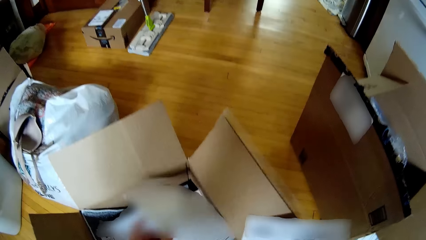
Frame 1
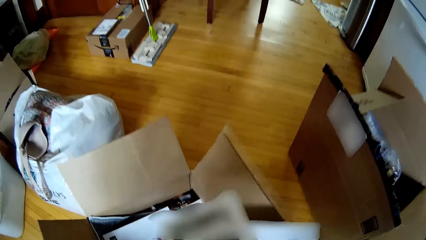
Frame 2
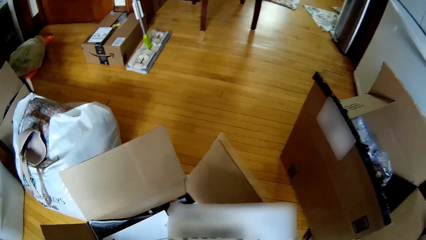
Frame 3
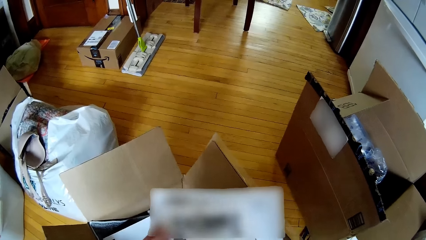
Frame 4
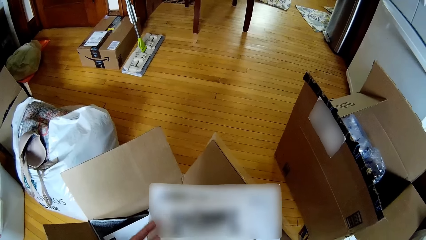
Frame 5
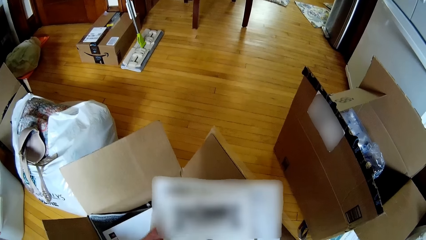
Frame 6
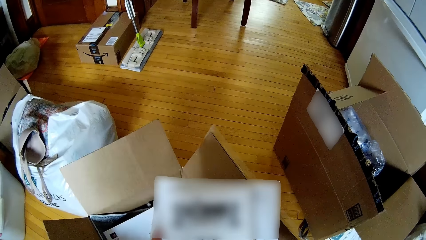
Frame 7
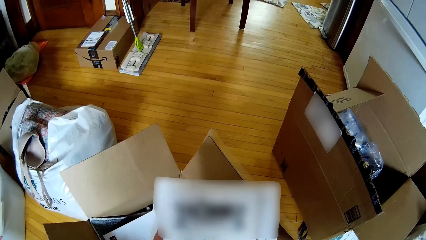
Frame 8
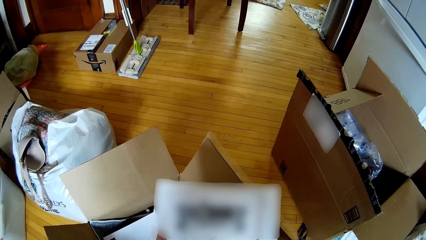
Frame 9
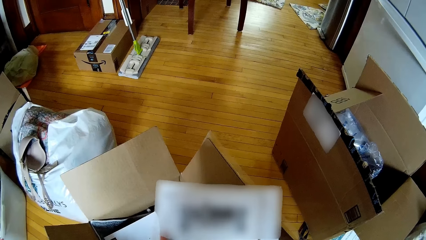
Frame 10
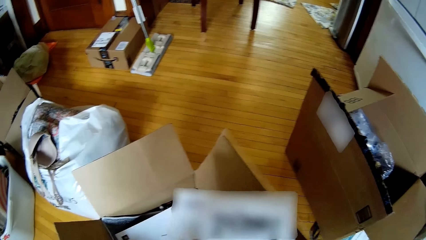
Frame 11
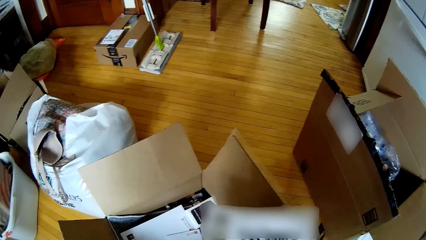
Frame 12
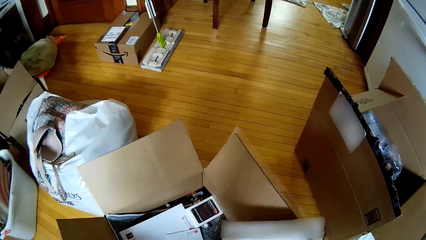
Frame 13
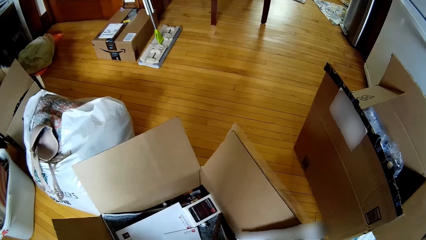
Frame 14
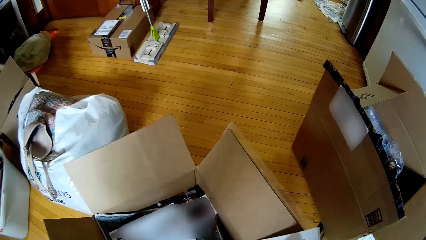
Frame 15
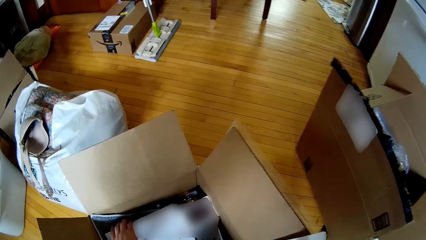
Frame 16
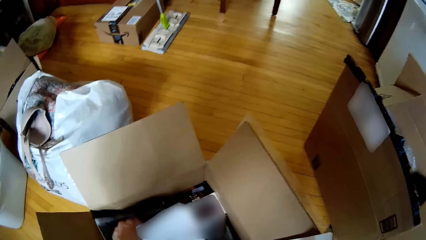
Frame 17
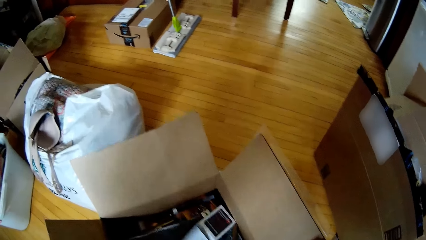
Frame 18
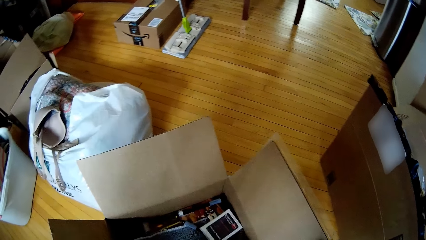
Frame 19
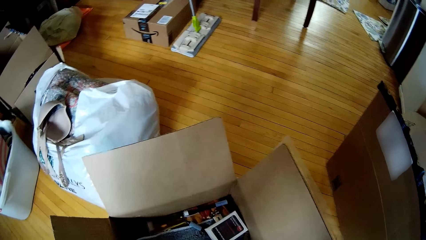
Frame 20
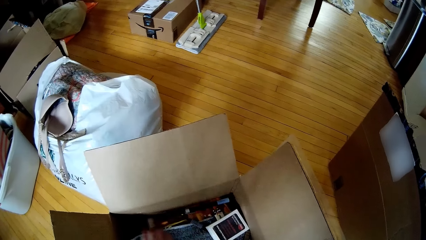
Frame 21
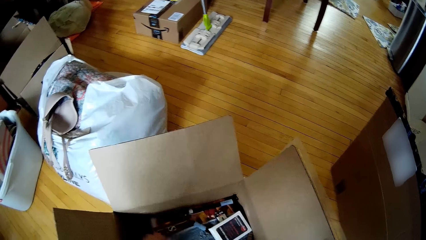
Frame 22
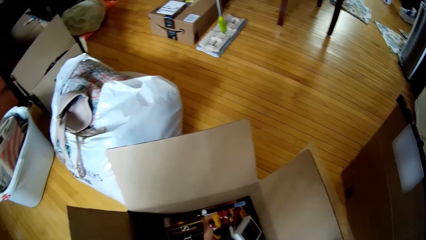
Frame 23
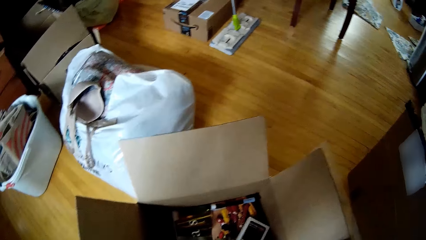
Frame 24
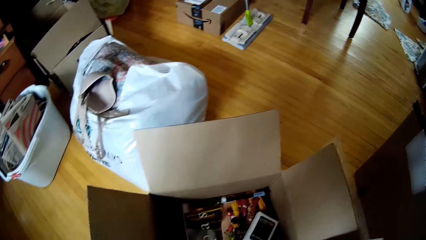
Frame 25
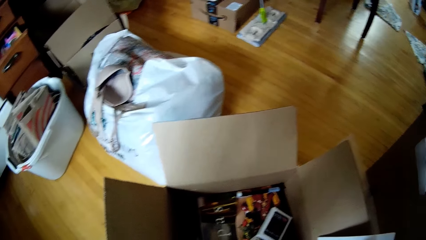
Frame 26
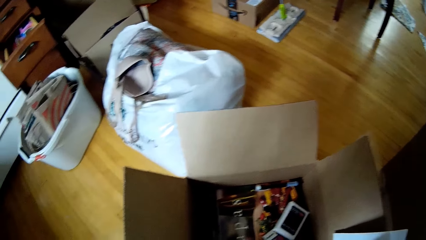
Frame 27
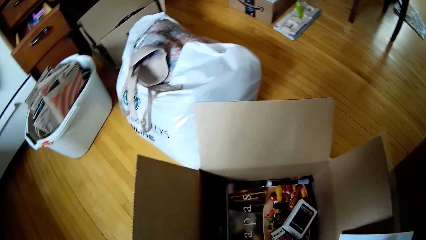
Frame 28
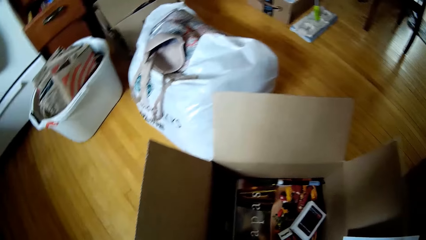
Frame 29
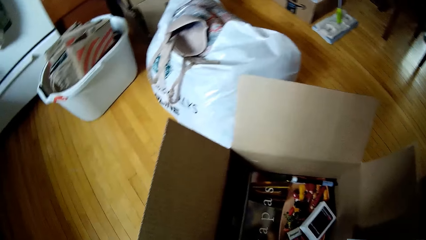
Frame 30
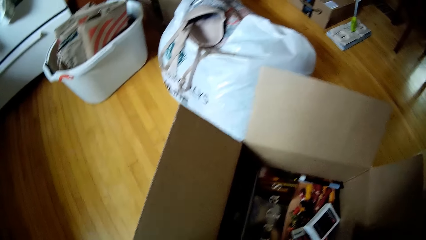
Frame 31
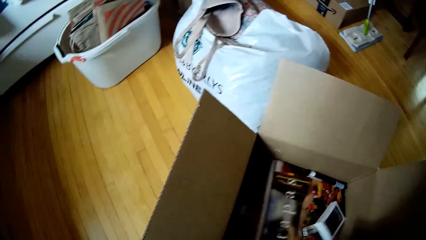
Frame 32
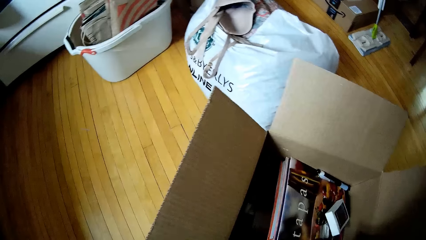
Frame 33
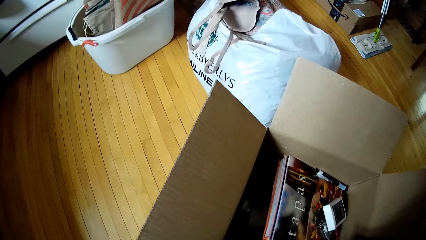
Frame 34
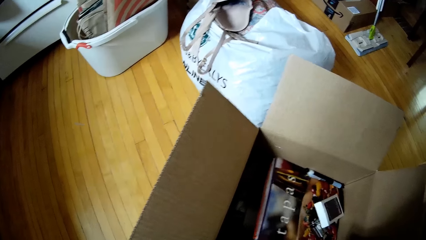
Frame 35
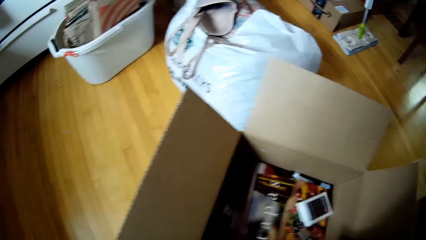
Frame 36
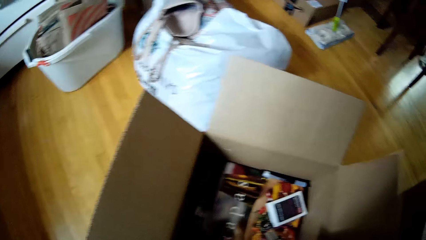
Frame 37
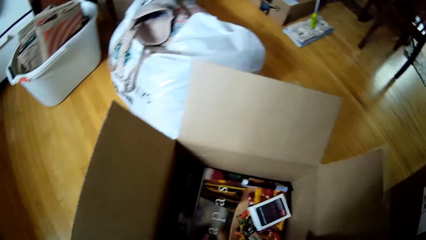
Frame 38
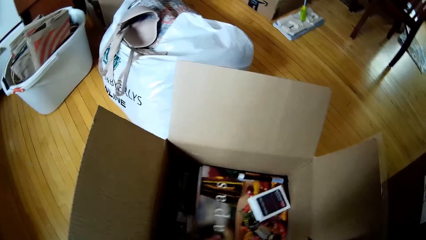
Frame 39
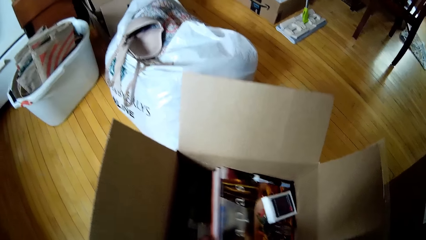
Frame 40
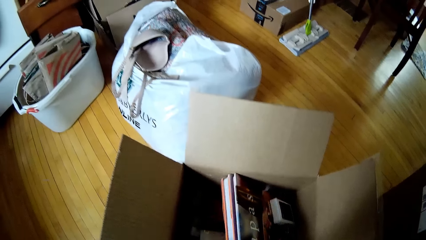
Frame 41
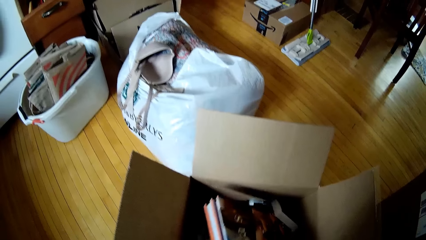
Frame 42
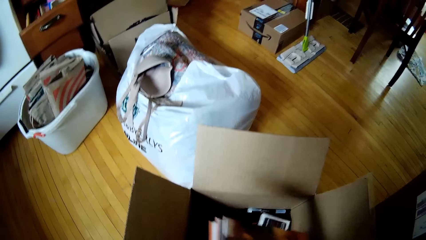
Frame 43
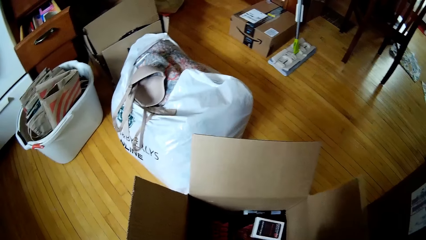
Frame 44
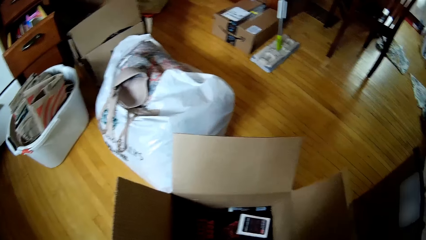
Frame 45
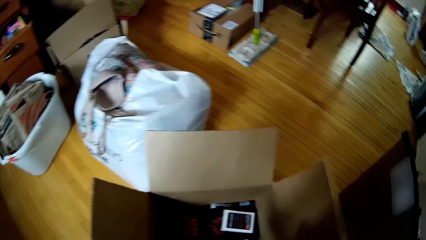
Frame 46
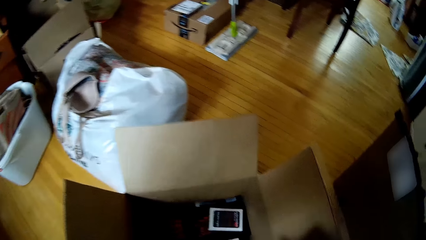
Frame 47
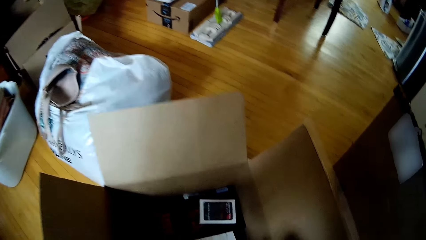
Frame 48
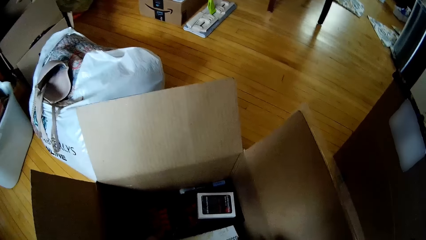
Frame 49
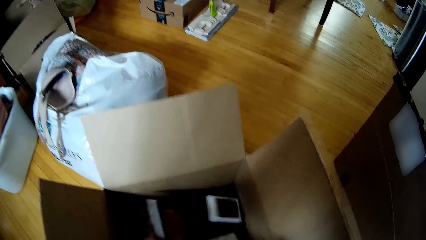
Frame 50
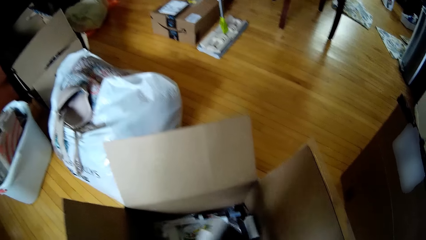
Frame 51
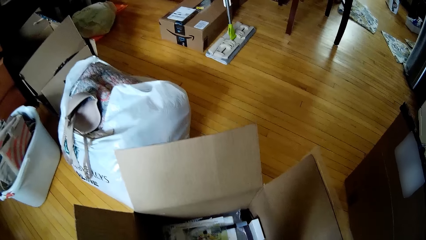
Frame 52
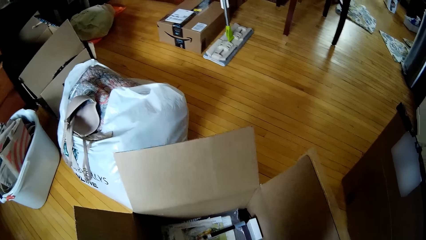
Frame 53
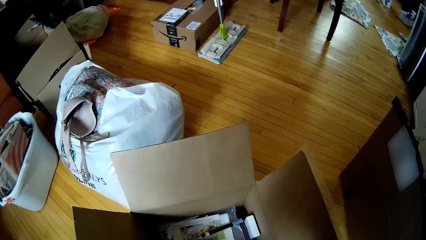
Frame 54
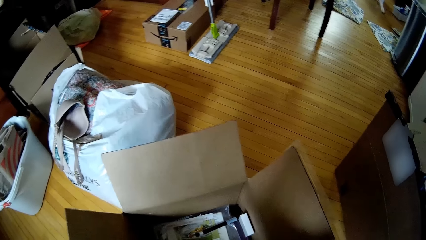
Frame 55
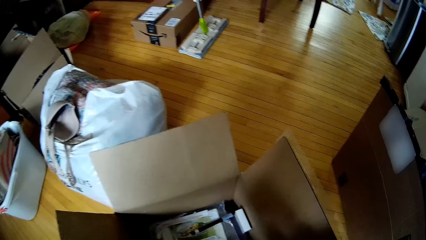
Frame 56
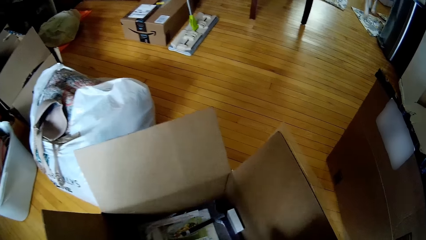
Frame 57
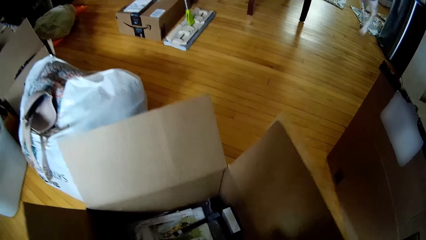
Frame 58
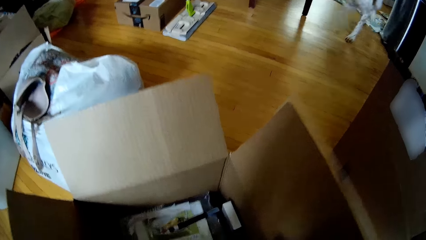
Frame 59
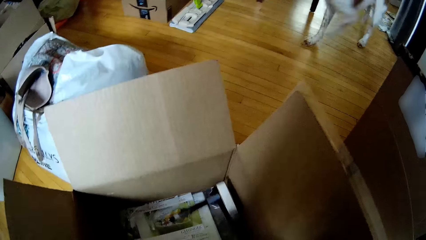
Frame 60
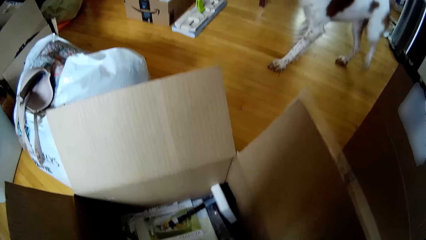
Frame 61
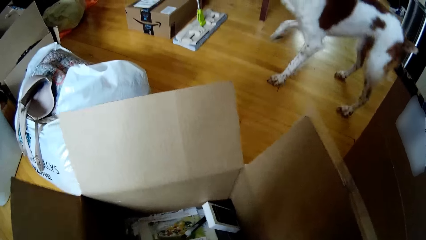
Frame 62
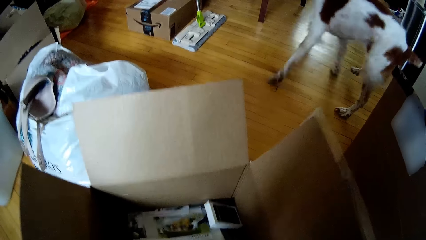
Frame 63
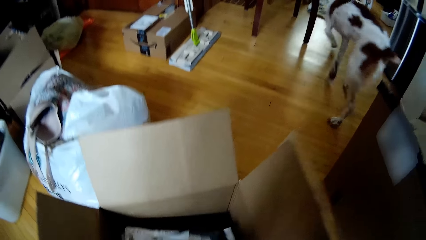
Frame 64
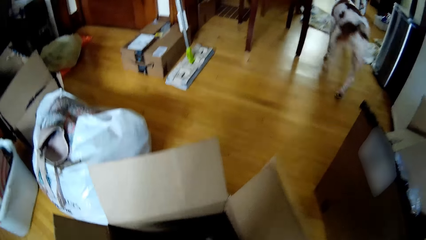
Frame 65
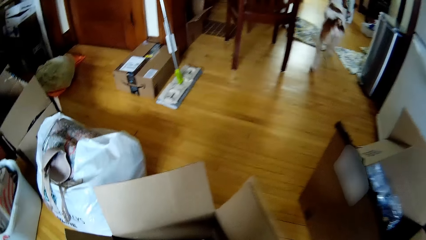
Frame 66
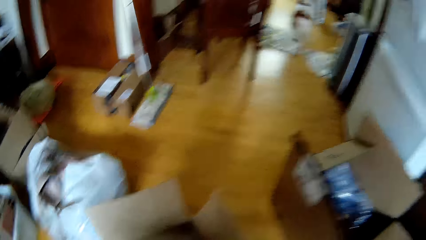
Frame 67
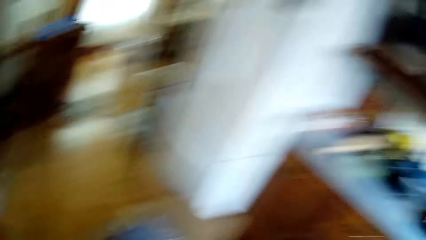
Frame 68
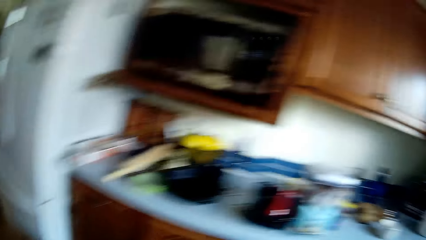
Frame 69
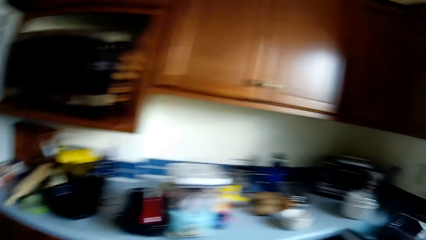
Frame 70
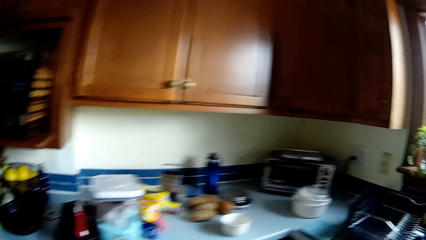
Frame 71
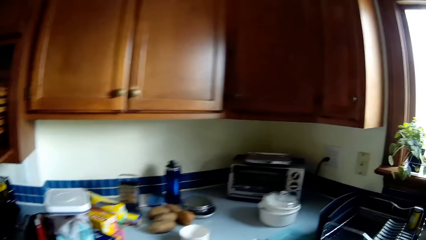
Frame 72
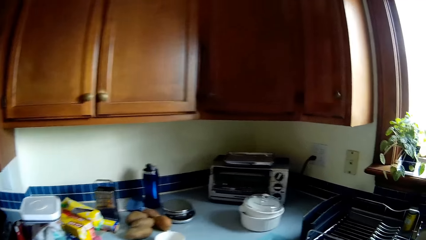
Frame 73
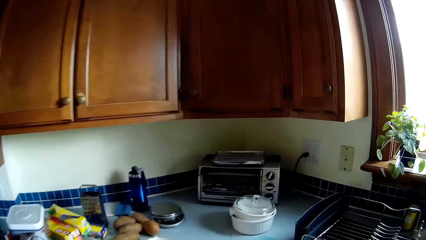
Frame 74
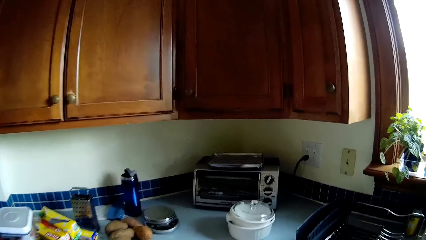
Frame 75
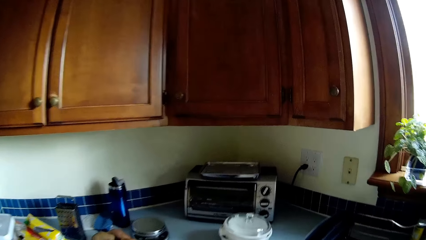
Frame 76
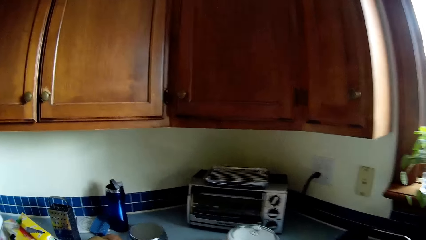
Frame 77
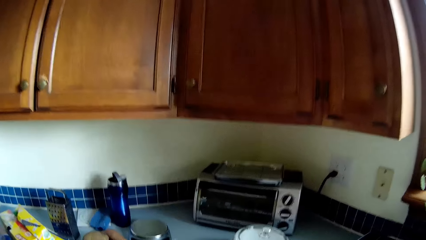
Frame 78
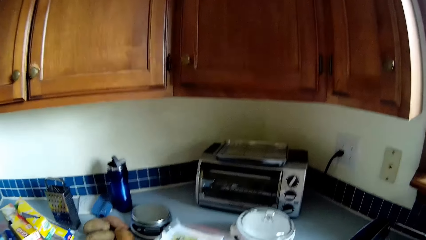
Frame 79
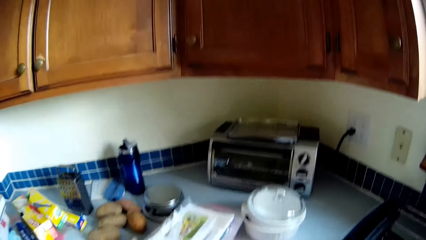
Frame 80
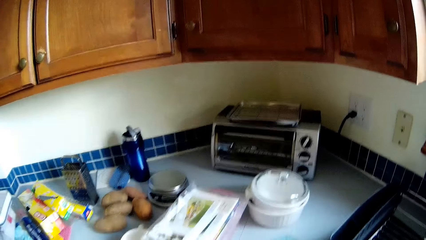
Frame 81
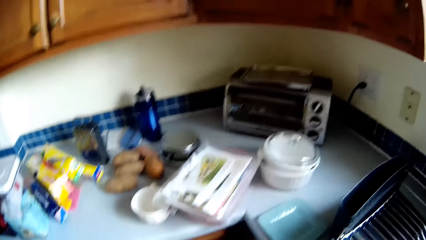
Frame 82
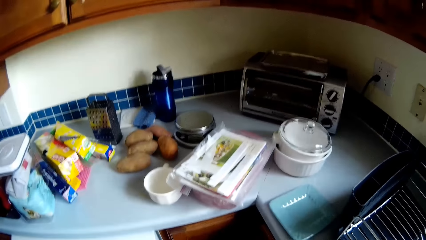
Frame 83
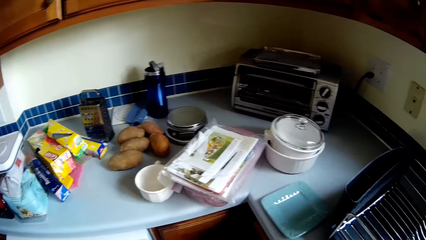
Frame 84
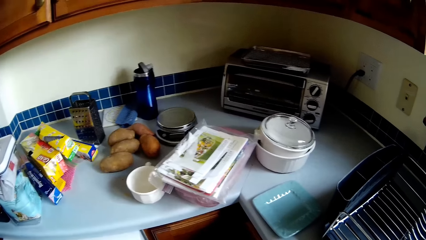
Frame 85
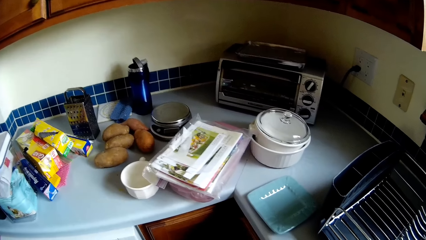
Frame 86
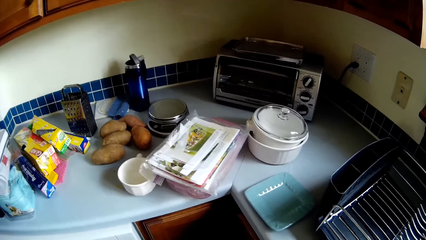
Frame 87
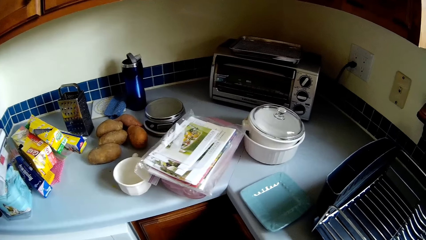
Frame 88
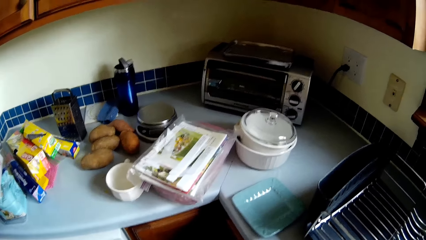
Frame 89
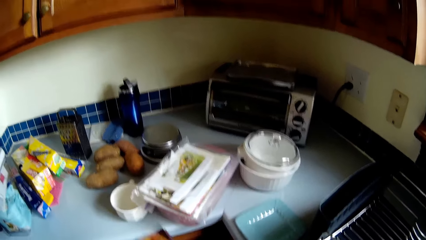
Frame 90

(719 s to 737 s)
The camera wearer takes a paper from the carton on the floor with his left hand. He puts the paper in his left hand on the paper in his right hand. He lifts up a paper. He looks at the paper. He puts the paper in the box. He moves some papers in the carton on the floor with his left hand. He picks up a paper. He moves a rug in the carton with his left hand. He moves a book. He takes a book from the carton on the floor with his left hand. He lifts the book up. He lifts the book up again. He takes another book from the carton on the floor with his left hand. He lifts the book. A dog walks towards the camera wearer. He looks inside the box. He takes a pack of books from the carton on the floor with his left hand. The dog walks away from the camera wearer. He turns around. He drops the pack of books in his left hand on the kitchen counter. He moves towards the counter.
